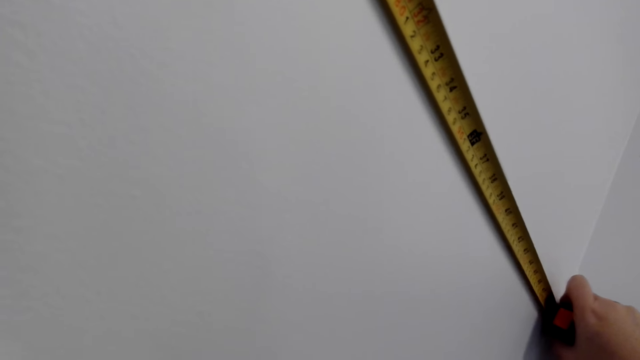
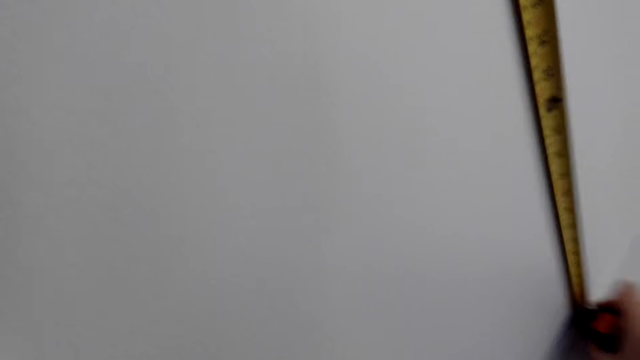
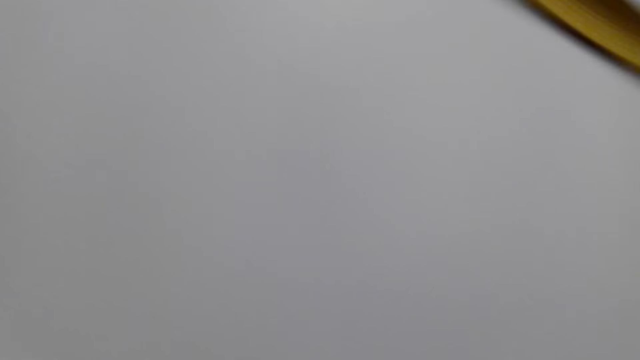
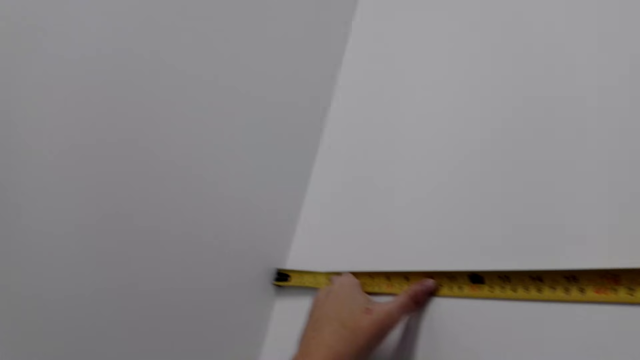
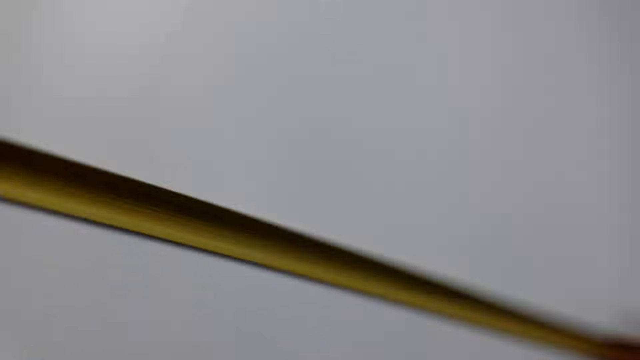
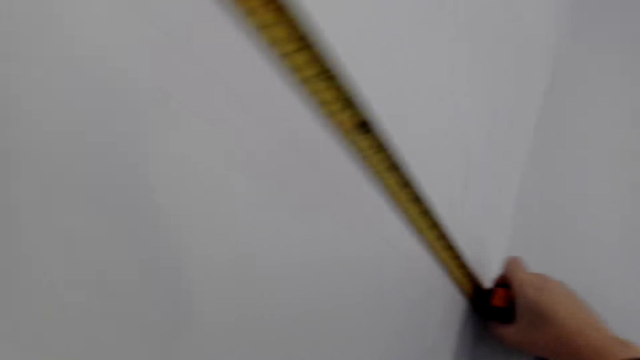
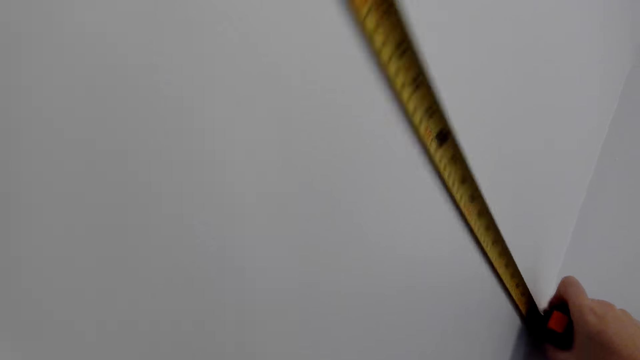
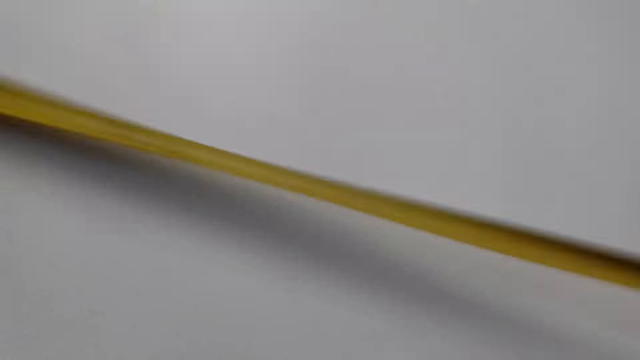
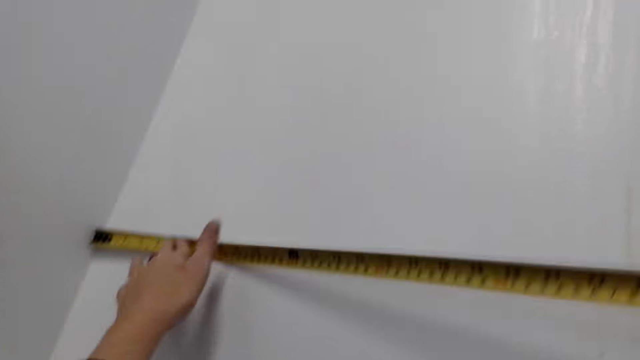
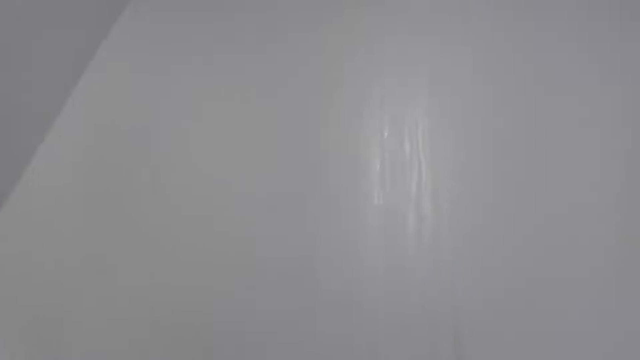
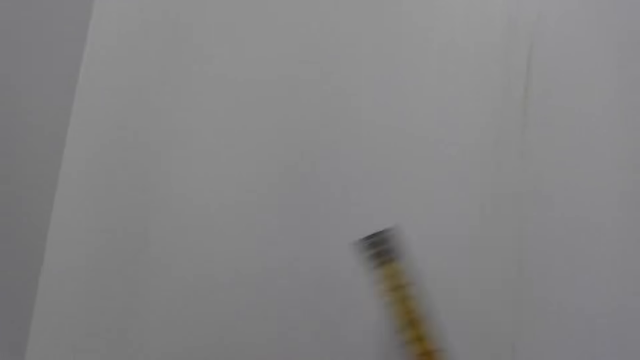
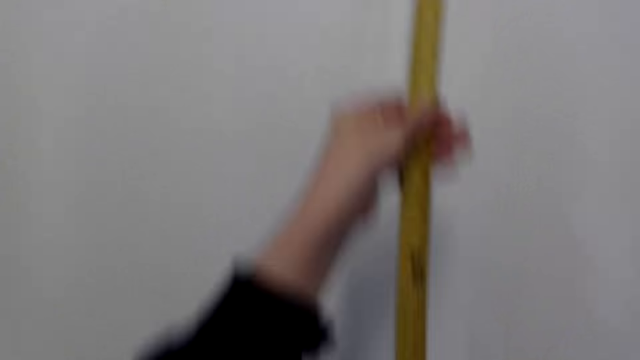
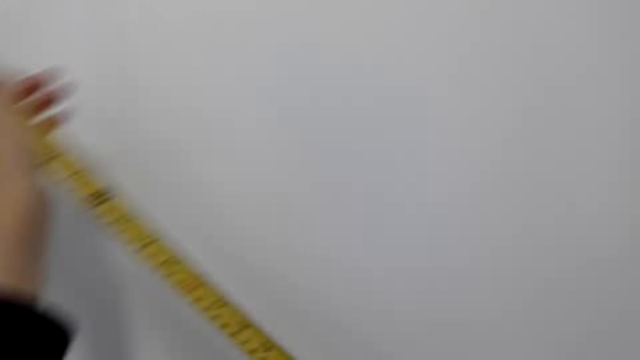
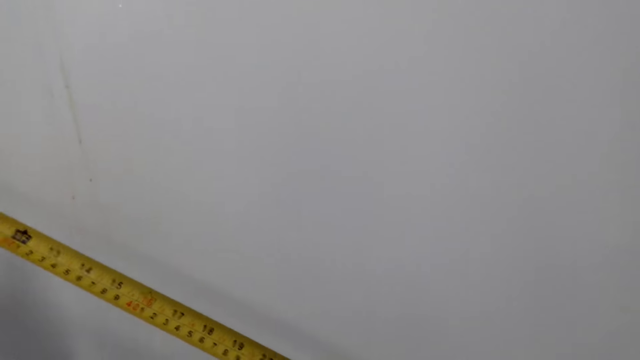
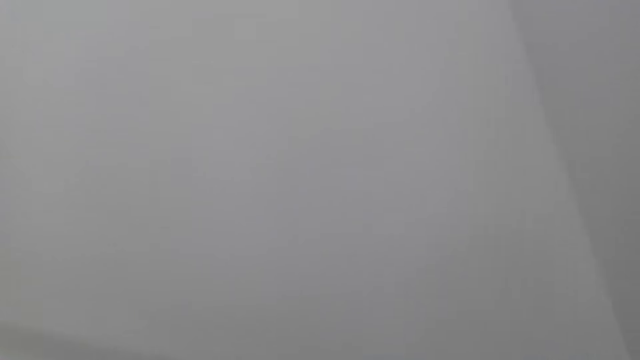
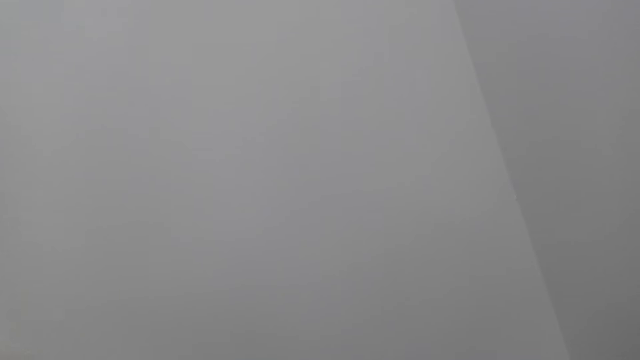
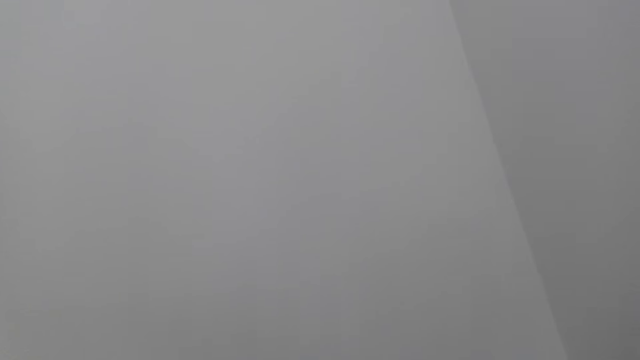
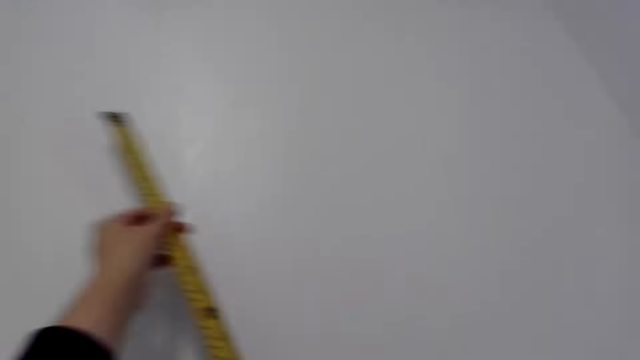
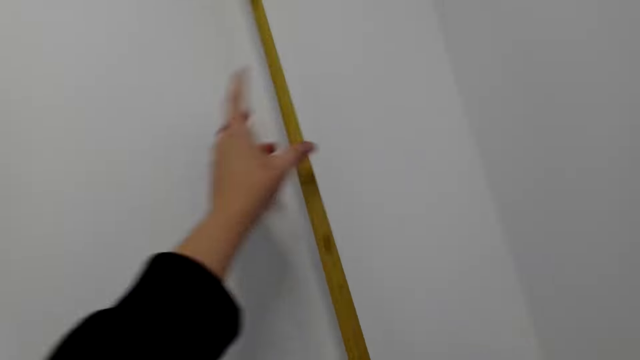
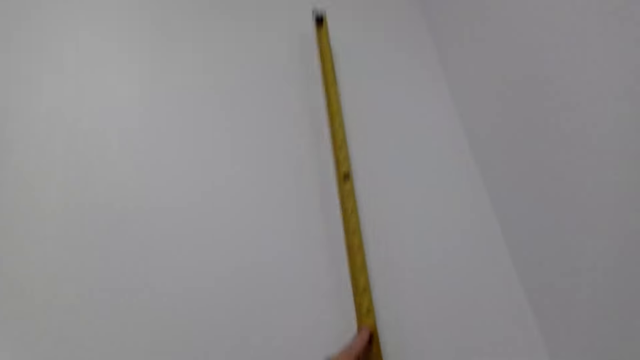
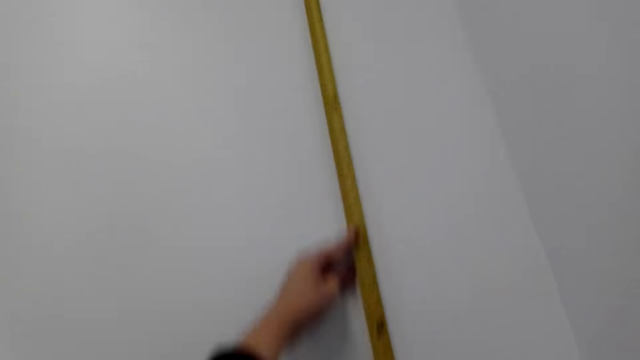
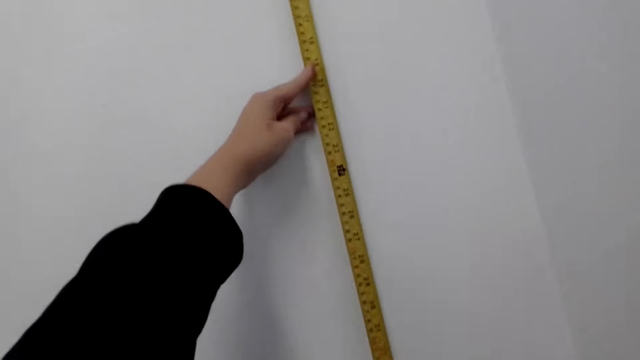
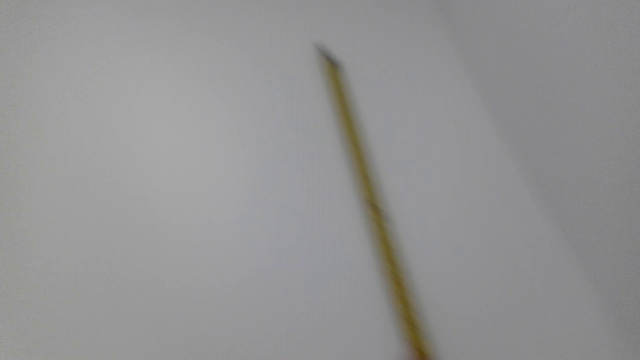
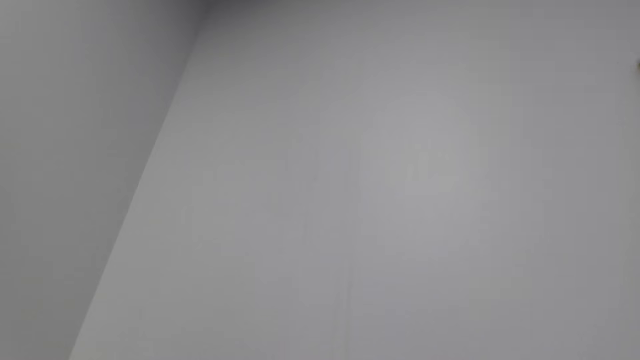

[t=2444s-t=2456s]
The camera wearer turns the tape measure. They measure the wall with the tape measure. They look on the wall. They measure the wall with the tape measure.

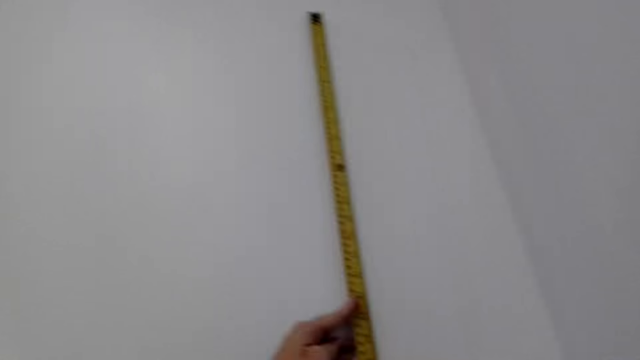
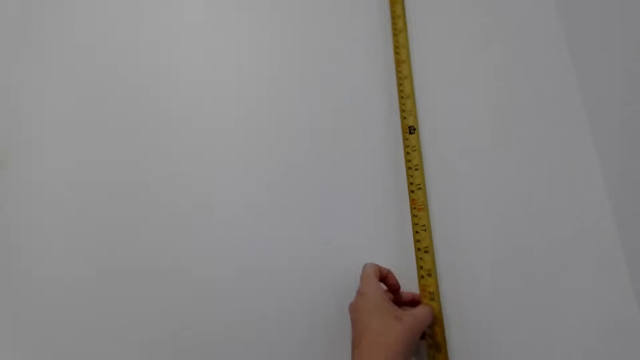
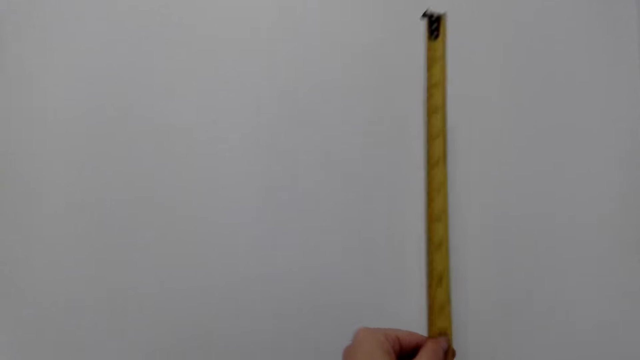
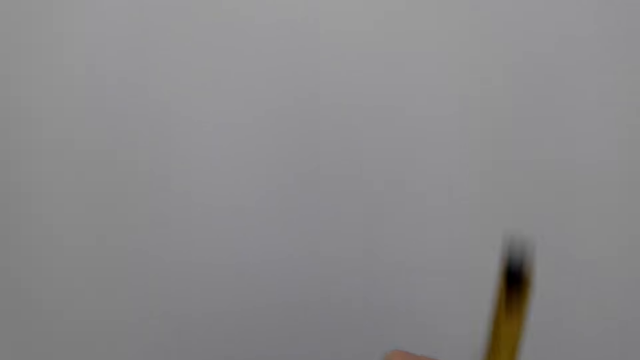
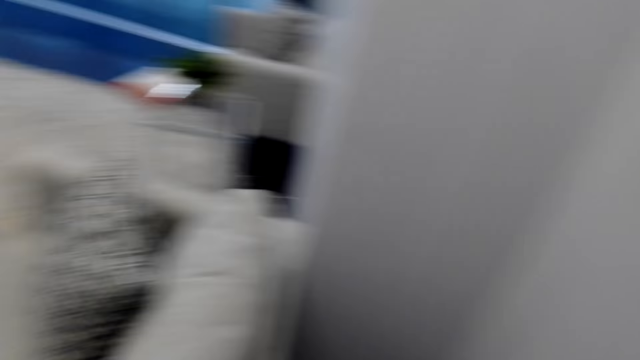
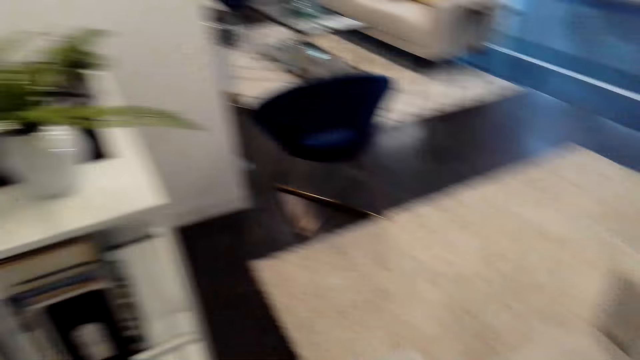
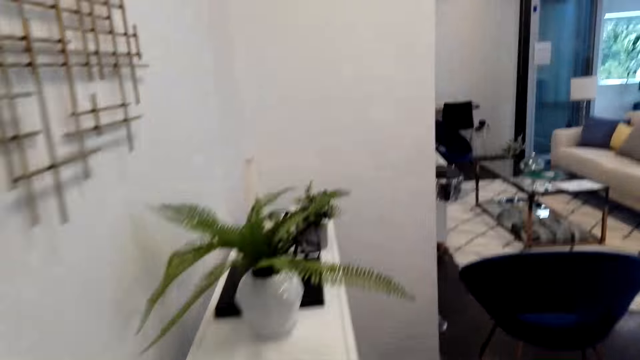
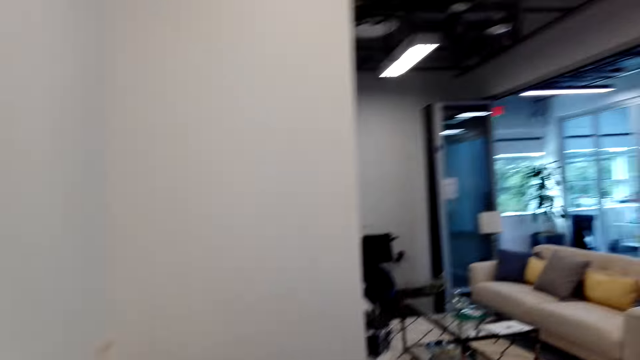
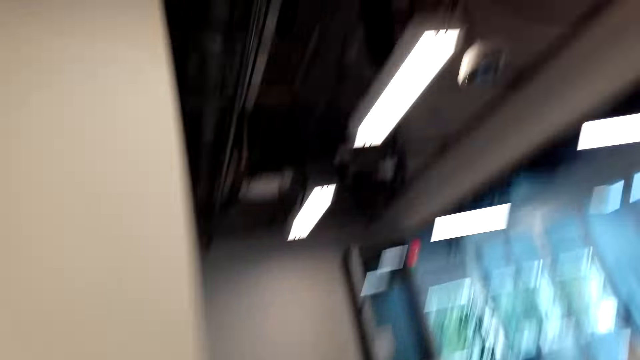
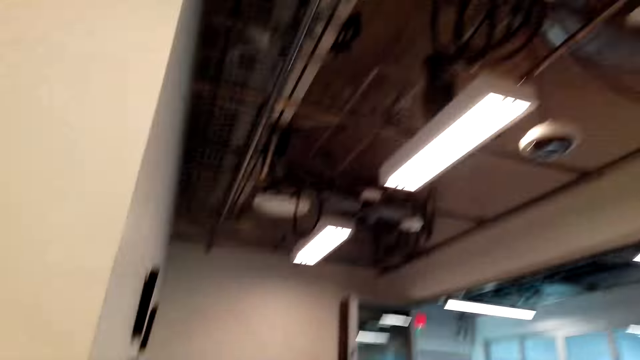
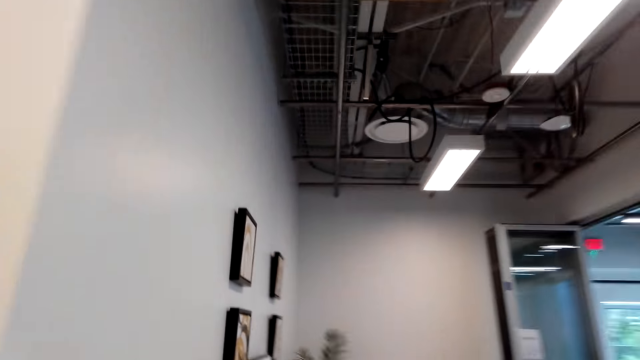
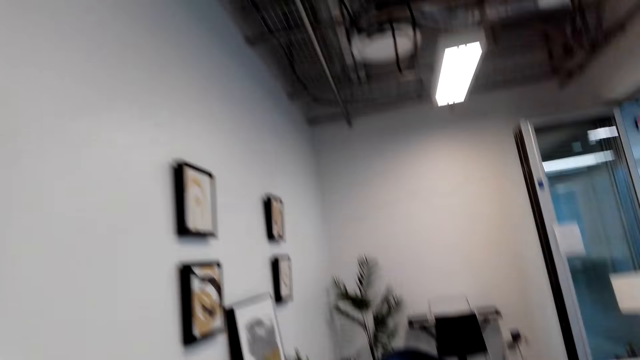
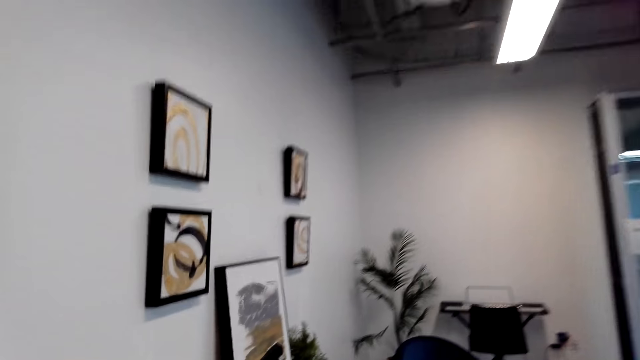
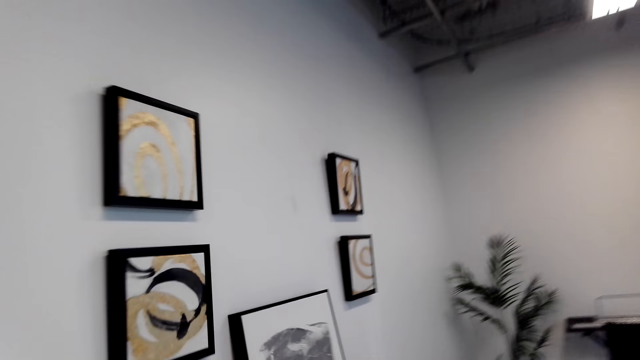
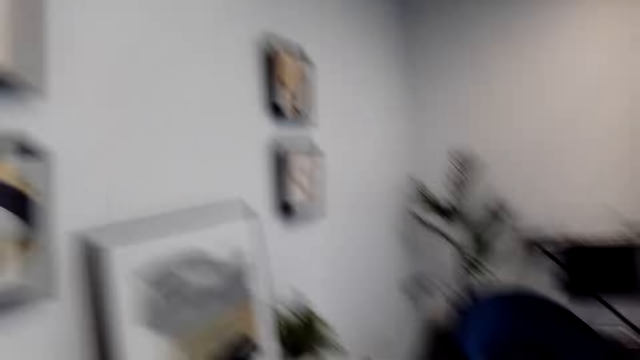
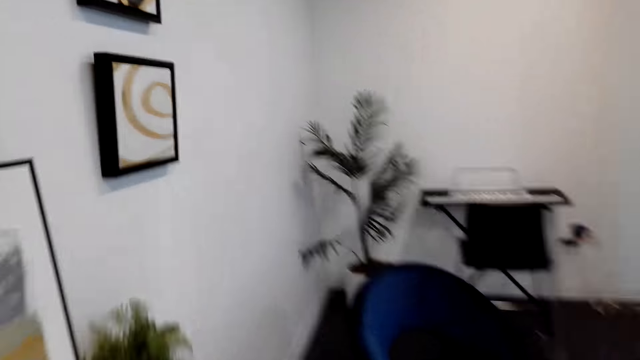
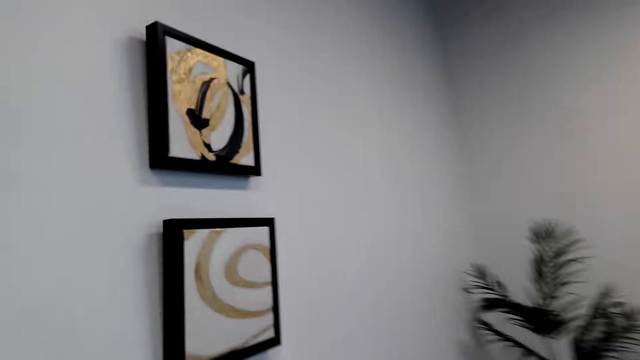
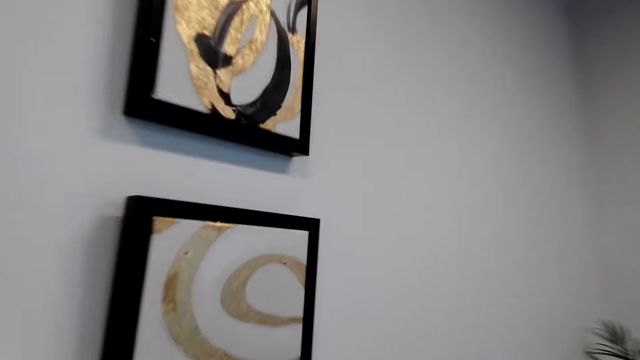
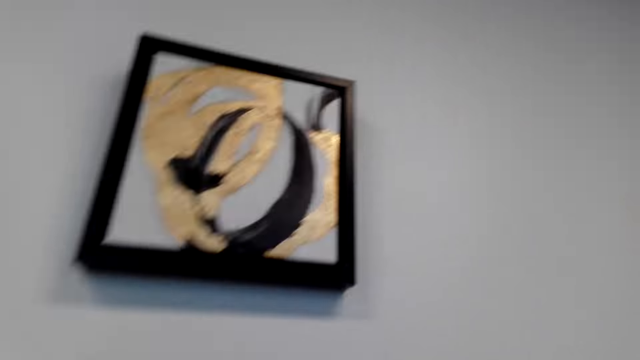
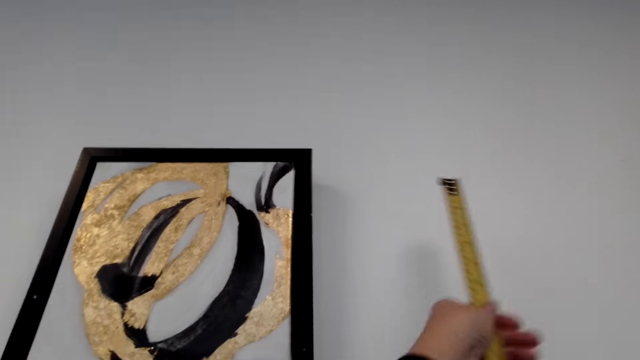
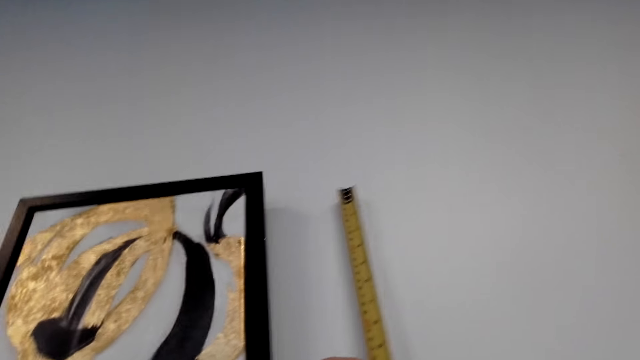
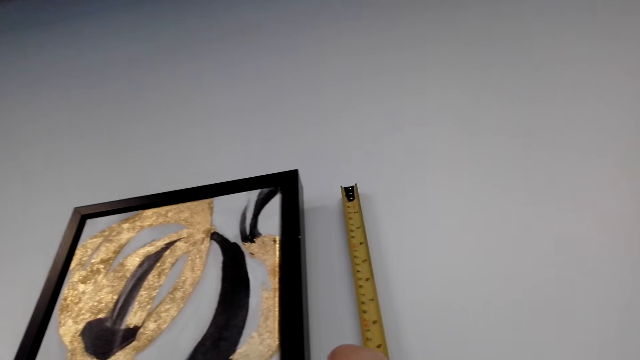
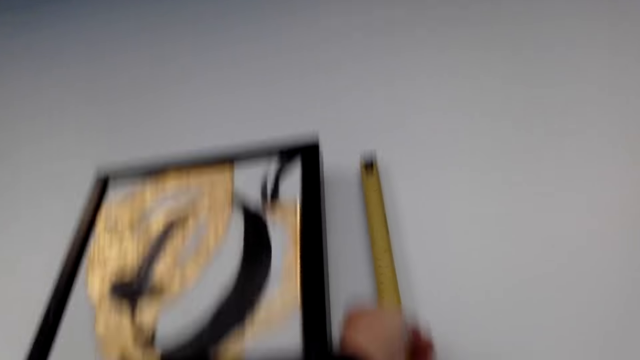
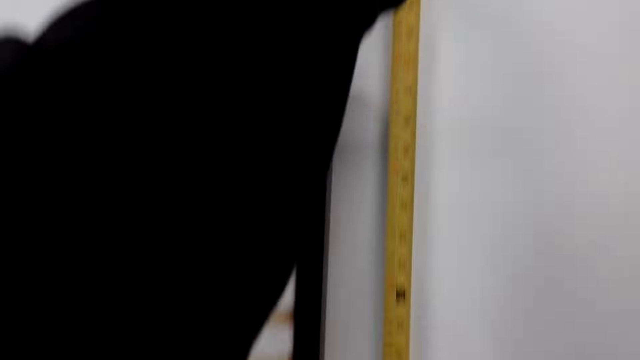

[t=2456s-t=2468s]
The camera wearer looks around. They walk around. They measure the wall with a tape measure.
